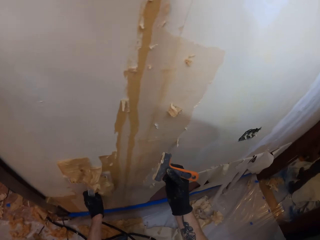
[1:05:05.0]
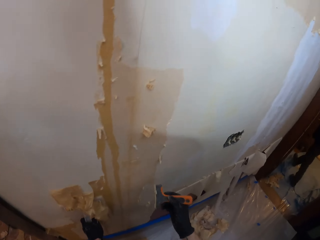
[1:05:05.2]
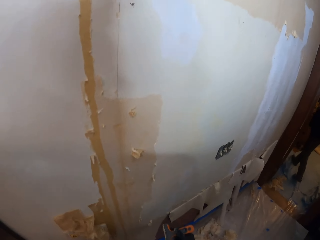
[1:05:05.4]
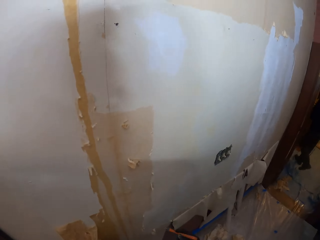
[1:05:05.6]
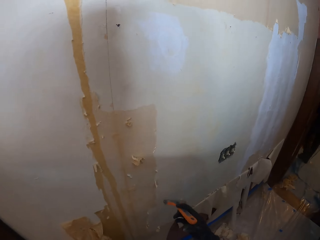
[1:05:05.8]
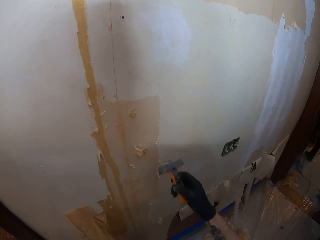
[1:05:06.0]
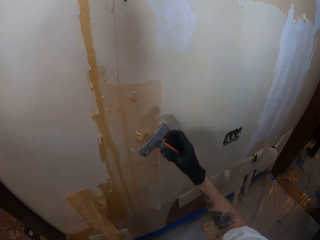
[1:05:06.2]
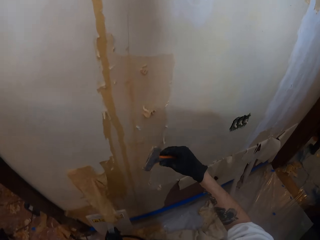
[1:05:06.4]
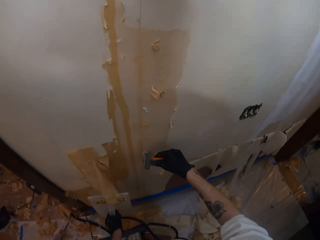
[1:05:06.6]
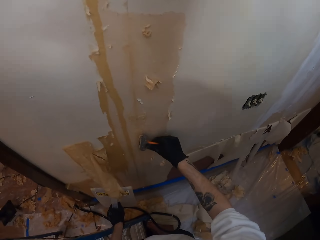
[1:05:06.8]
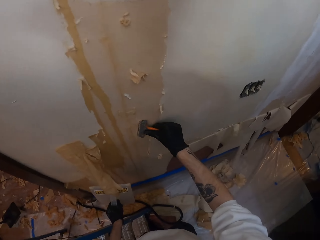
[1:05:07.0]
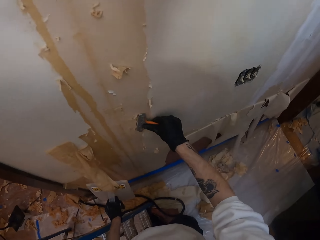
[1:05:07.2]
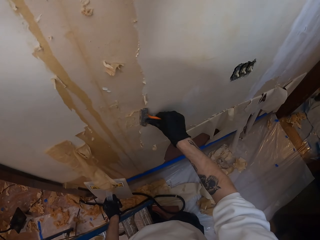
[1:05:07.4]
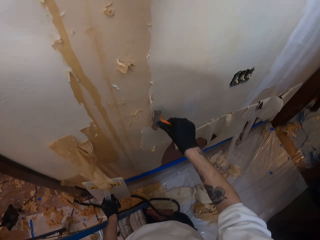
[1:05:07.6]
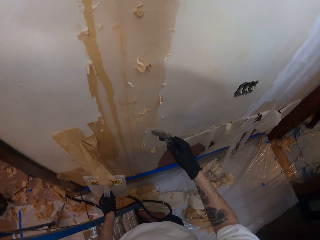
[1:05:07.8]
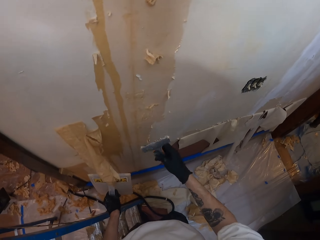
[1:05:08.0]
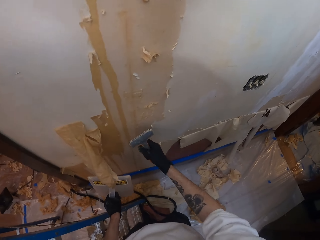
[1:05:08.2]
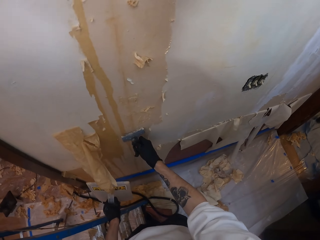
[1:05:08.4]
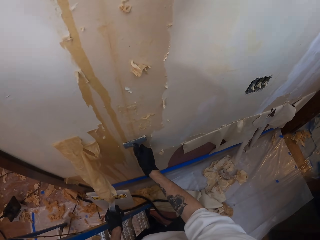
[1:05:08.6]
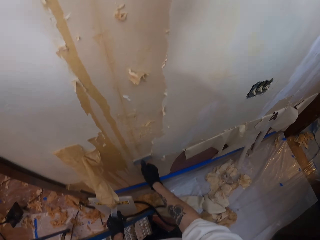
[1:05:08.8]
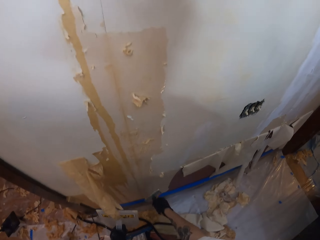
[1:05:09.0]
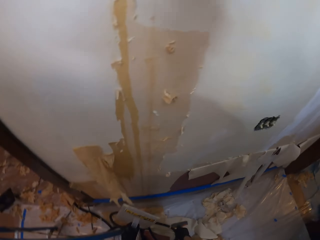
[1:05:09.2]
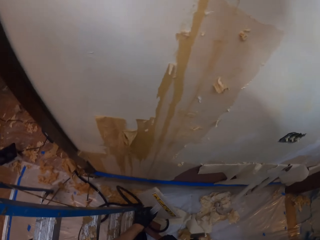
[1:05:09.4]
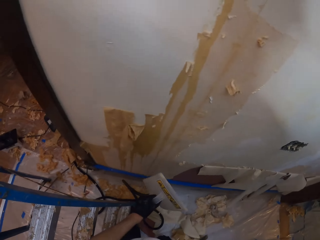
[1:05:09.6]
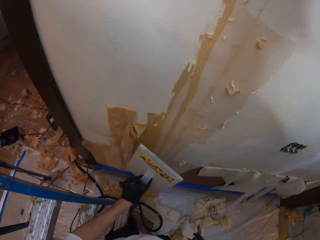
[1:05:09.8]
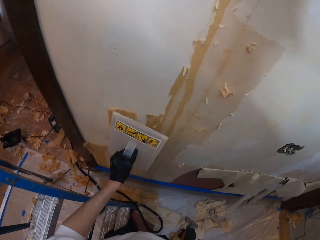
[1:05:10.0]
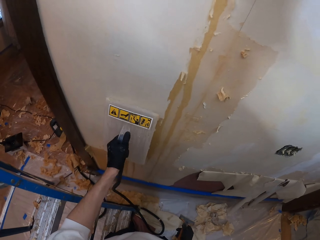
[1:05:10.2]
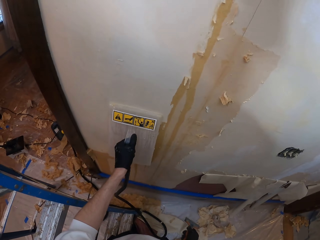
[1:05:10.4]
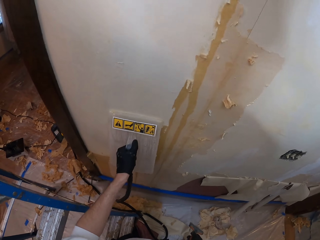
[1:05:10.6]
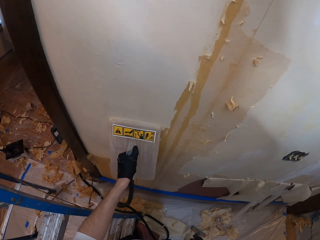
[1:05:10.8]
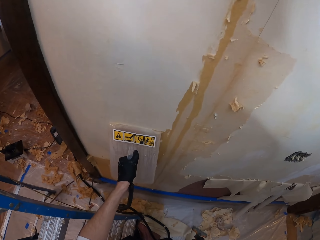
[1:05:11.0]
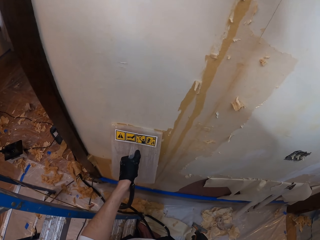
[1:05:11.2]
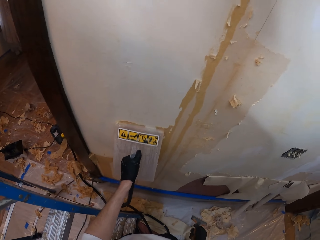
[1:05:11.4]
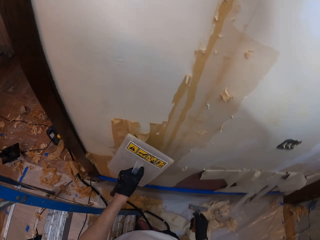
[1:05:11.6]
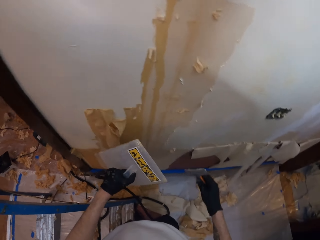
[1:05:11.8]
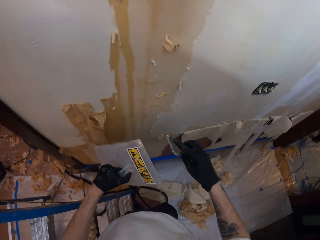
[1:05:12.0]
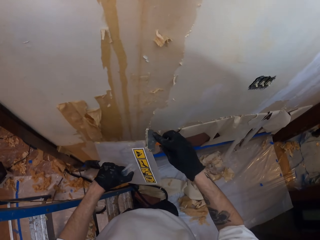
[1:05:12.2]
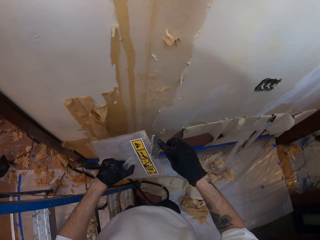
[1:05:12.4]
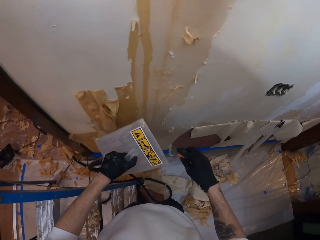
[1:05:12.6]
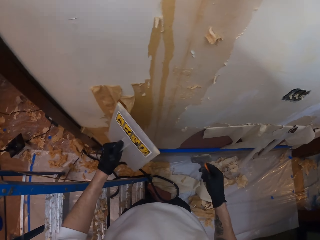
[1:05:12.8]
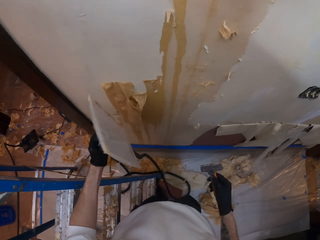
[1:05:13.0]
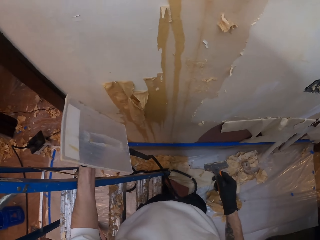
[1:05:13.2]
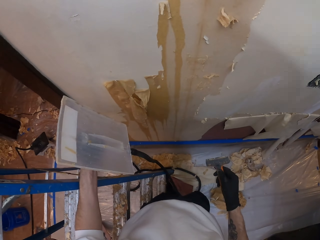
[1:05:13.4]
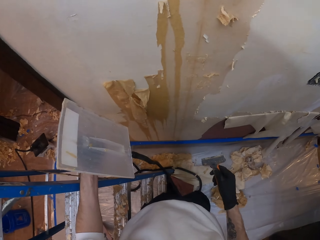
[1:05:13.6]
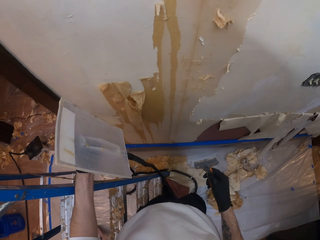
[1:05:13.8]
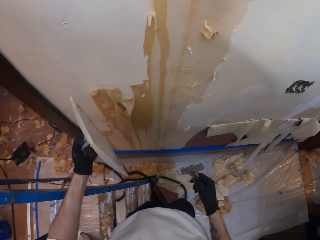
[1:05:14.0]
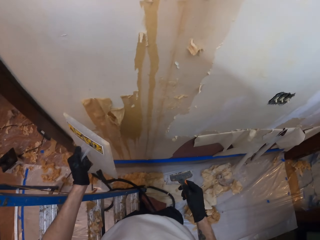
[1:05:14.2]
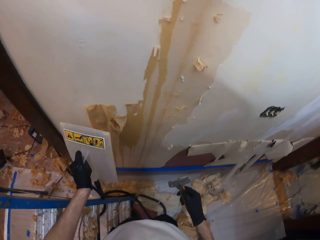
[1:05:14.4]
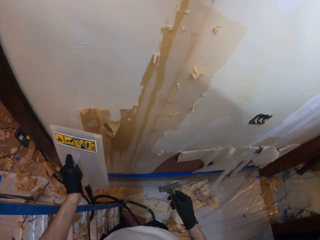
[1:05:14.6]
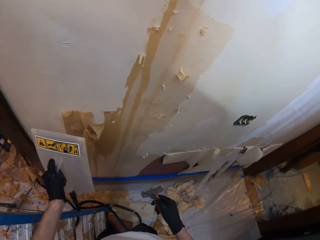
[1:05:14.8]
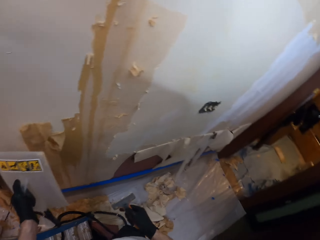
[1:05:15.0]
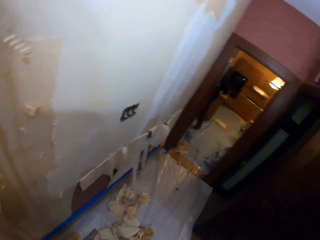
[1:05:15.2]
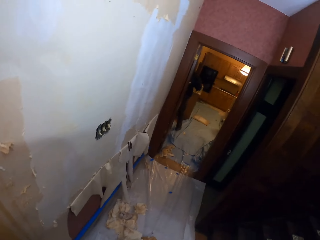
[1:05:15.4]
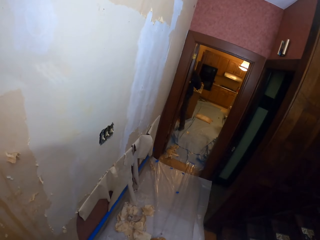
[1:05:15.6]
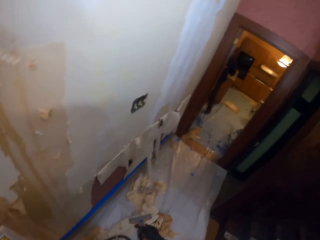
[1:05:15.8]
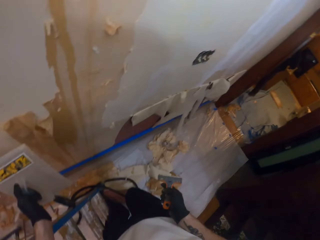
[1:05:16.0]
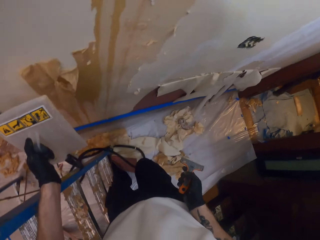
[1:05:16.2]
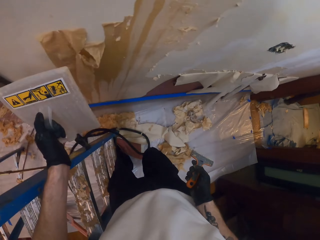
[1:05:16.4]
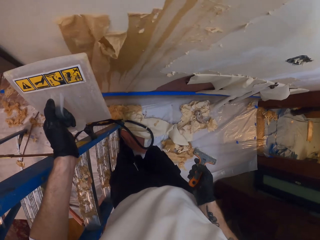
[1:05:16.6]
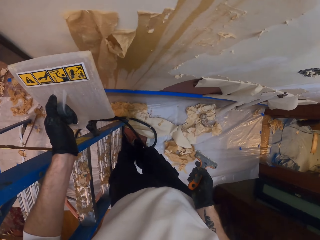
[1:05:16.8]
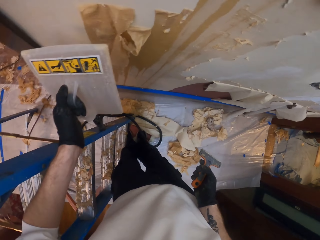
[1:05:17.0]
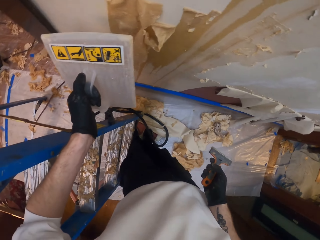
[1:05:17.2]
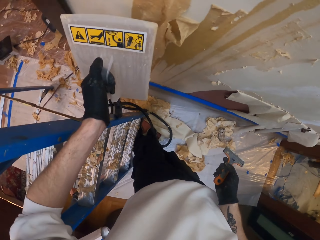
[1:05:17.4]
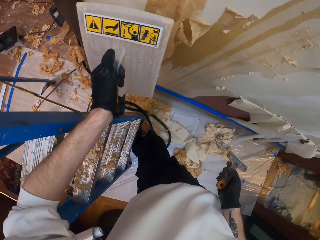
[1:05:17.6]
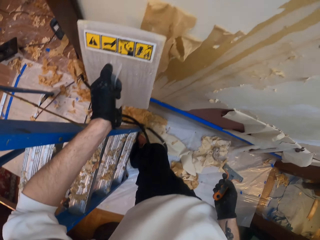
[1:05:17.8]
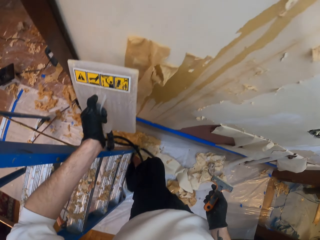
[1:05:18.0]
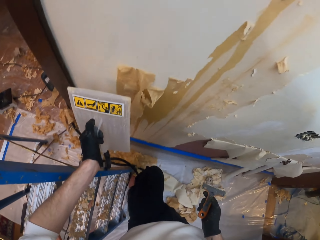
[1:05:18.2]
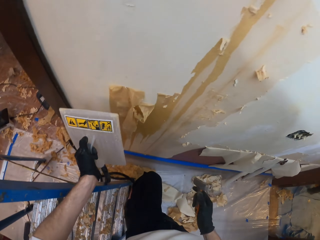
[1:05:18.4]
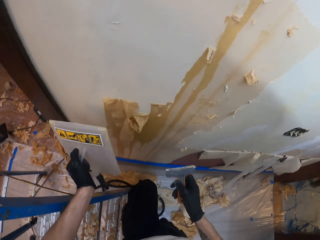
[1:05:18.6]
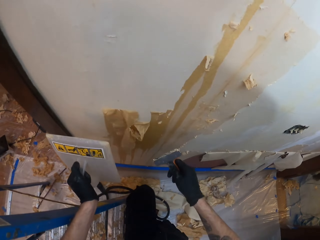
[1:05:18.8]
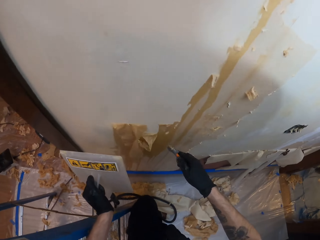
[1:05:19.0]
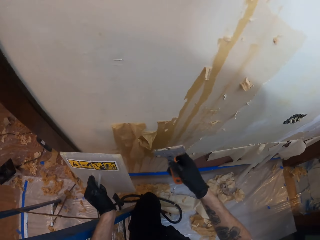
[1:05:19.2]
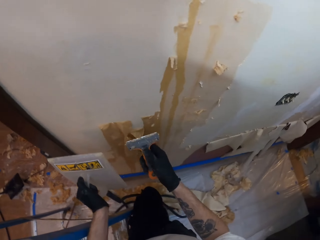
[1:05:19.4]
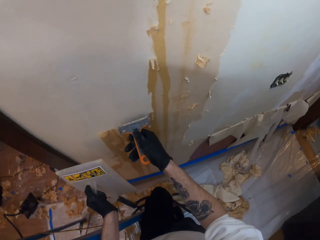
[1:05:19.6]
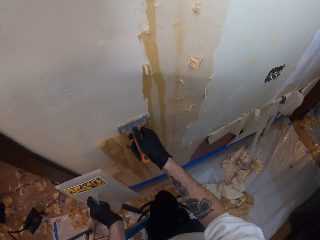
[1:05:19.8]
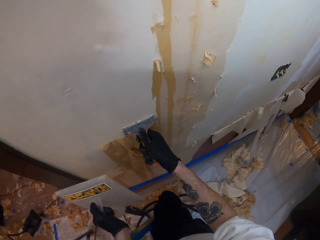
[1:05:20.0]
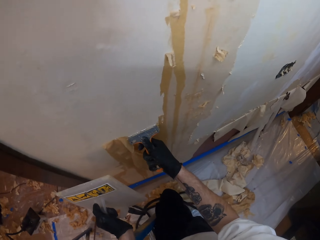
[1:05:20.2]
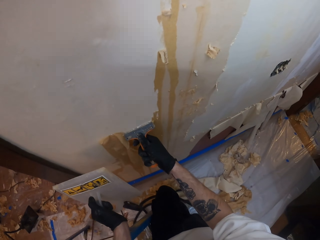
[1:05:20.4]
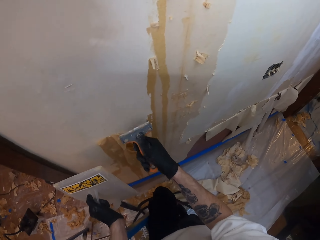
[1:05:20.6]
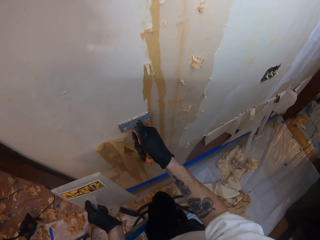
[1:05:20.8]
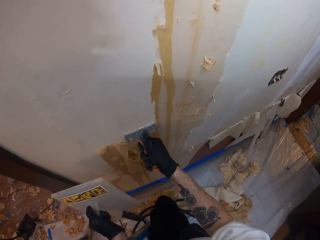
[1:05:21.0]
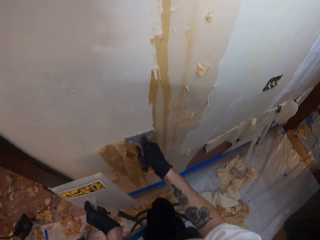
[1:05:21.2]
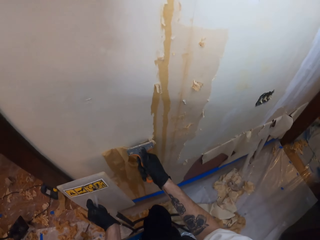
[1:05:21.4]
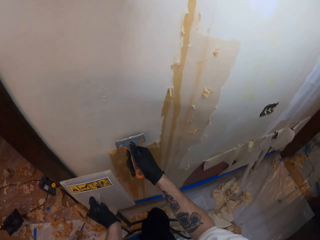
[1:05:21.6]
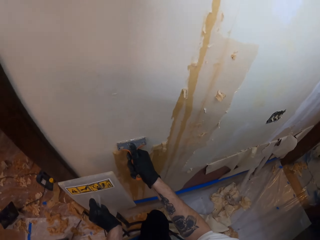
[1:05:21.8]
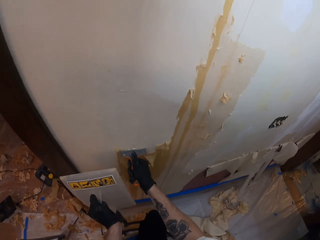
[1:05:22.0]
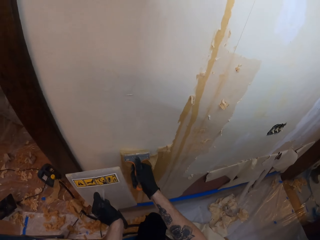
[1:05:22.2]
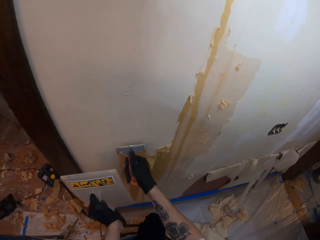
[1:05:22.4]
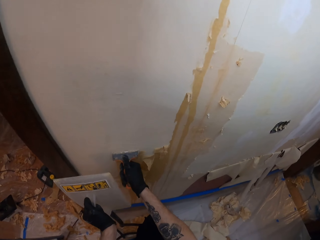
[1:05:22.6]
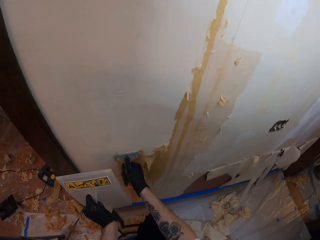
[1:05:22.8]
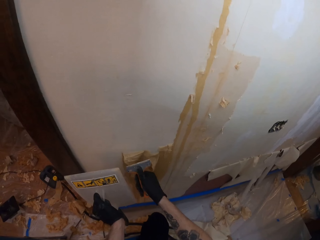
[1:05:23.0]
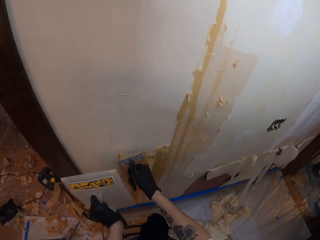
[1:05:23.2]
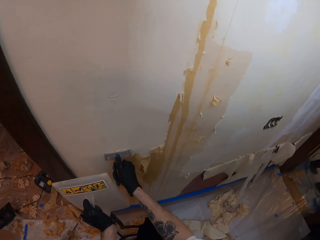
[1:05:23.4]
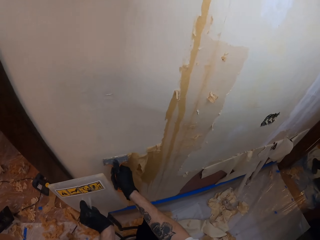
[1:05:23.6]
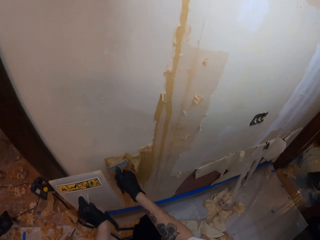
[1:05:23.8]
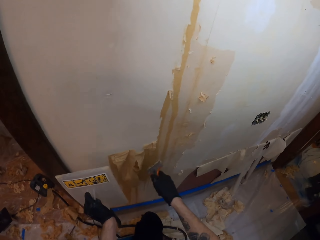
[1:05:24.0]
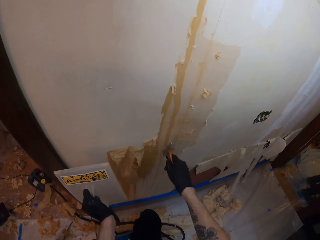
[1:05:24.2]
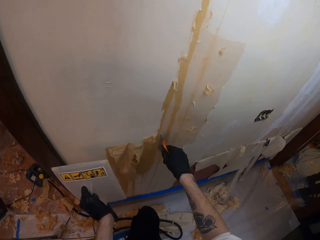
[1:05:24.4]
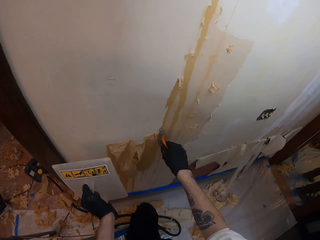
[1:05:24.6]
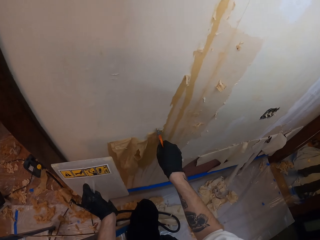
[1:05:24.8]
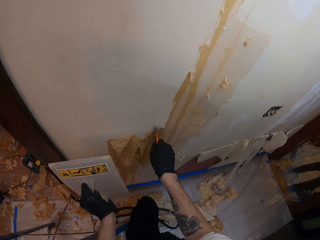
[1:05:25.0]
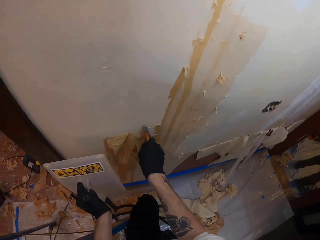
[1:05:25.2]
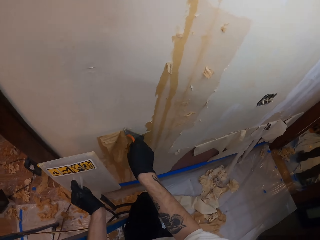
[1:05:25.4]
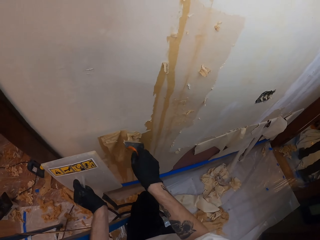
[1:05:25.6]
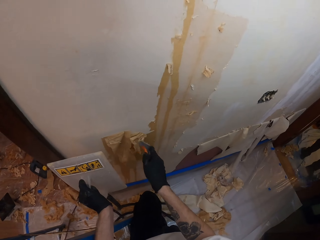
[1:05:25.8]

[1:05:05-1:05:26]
The camera wearer cleans the wall scraper. They put the wallpaper steamer on the wall. They smooth the wall. They wipe the scraper on the wallpaper steamer. They look at the wall smoother. They put a hand on a ladder. They scratch the wall using the scraper.
